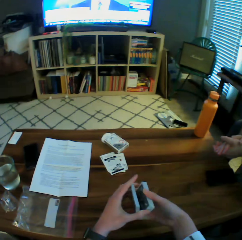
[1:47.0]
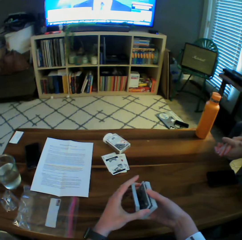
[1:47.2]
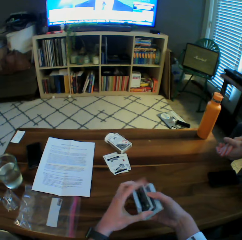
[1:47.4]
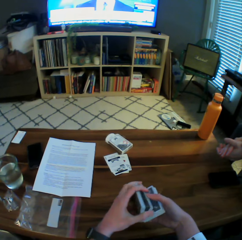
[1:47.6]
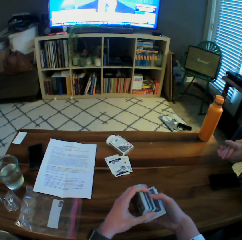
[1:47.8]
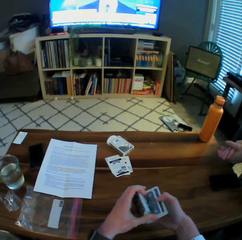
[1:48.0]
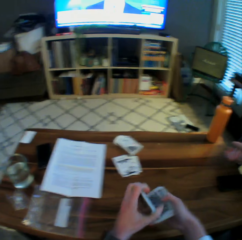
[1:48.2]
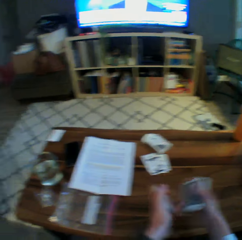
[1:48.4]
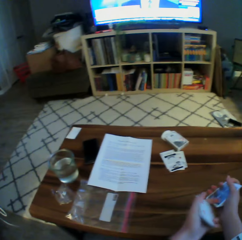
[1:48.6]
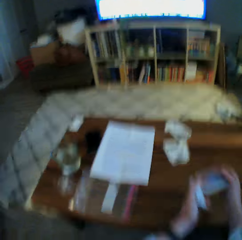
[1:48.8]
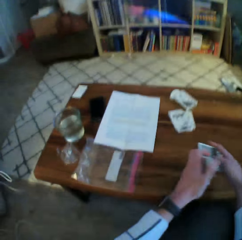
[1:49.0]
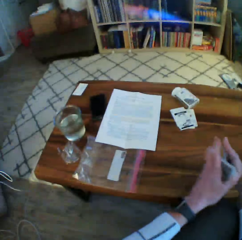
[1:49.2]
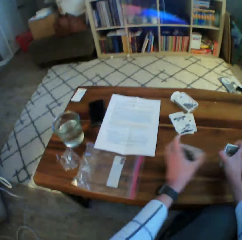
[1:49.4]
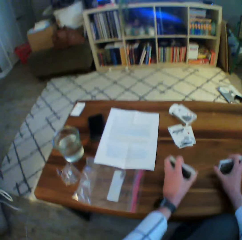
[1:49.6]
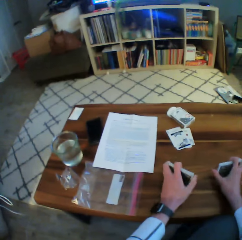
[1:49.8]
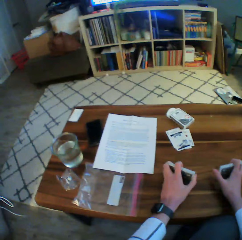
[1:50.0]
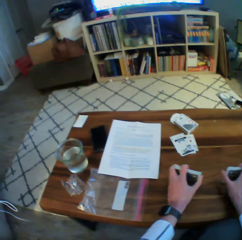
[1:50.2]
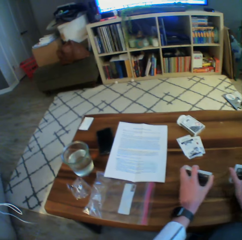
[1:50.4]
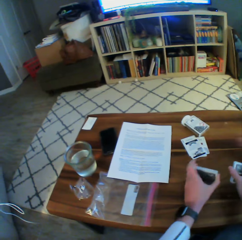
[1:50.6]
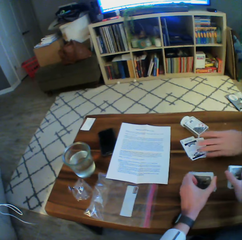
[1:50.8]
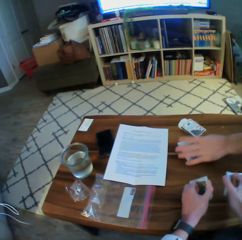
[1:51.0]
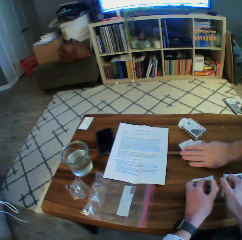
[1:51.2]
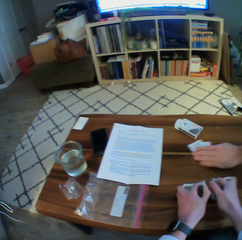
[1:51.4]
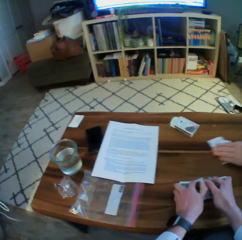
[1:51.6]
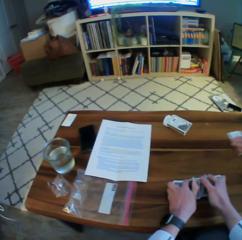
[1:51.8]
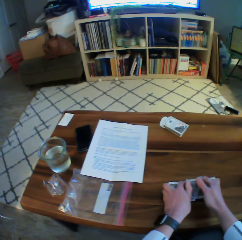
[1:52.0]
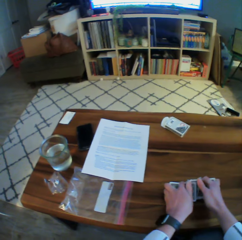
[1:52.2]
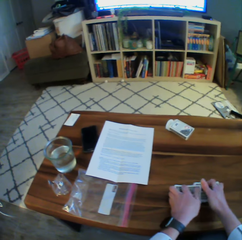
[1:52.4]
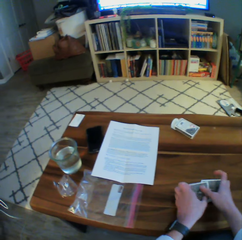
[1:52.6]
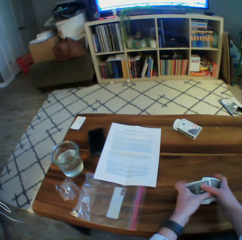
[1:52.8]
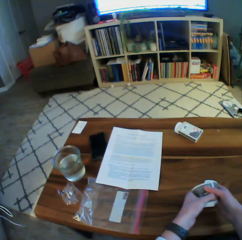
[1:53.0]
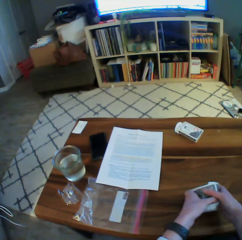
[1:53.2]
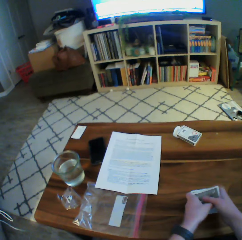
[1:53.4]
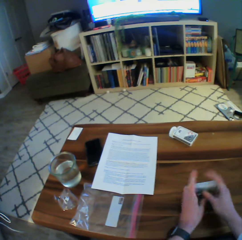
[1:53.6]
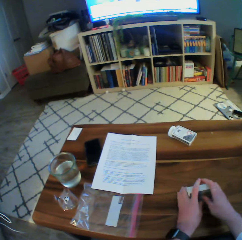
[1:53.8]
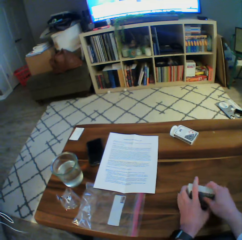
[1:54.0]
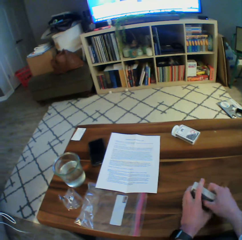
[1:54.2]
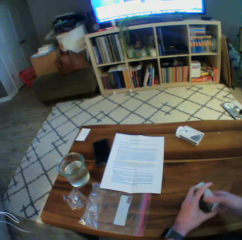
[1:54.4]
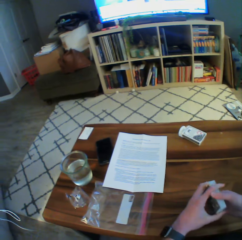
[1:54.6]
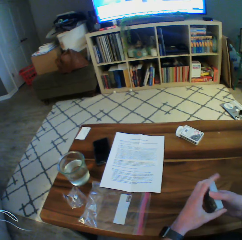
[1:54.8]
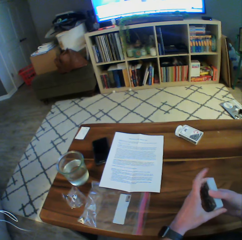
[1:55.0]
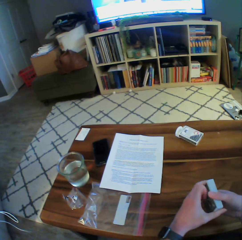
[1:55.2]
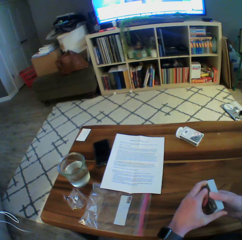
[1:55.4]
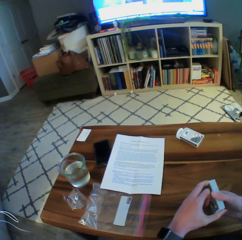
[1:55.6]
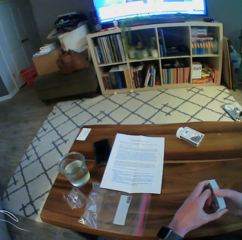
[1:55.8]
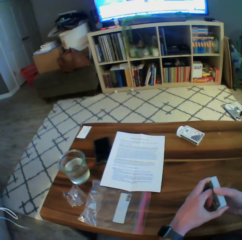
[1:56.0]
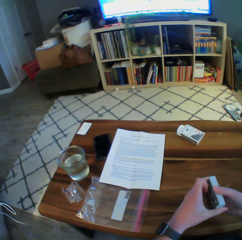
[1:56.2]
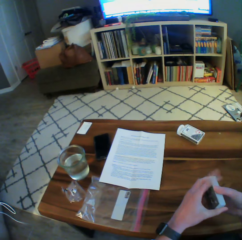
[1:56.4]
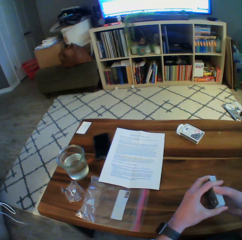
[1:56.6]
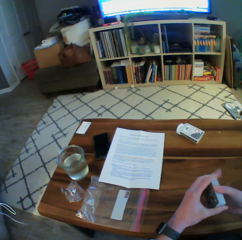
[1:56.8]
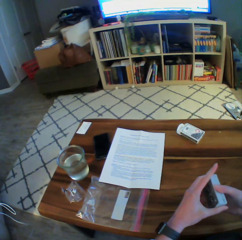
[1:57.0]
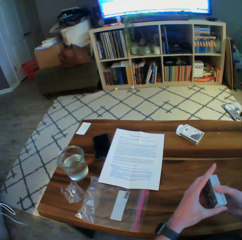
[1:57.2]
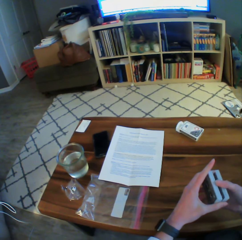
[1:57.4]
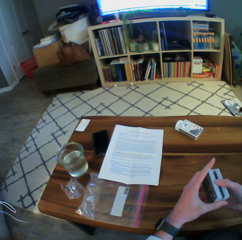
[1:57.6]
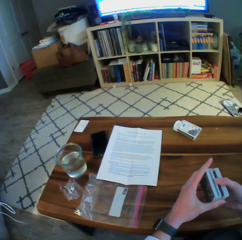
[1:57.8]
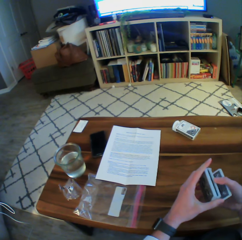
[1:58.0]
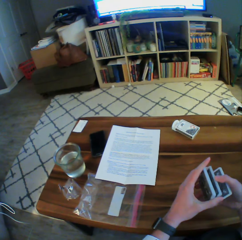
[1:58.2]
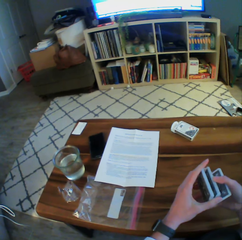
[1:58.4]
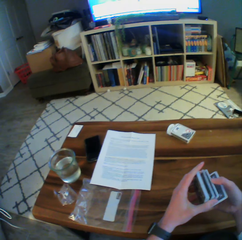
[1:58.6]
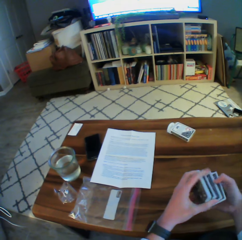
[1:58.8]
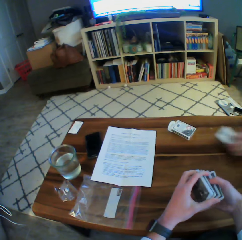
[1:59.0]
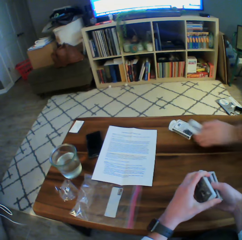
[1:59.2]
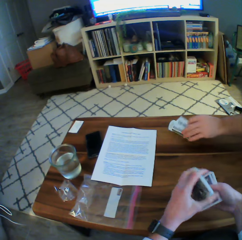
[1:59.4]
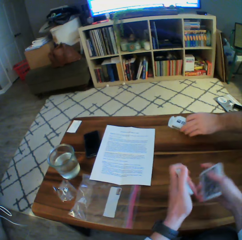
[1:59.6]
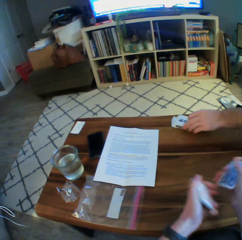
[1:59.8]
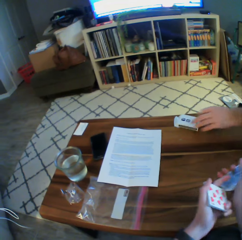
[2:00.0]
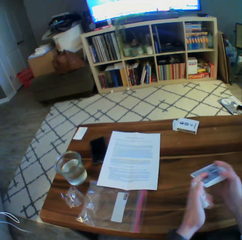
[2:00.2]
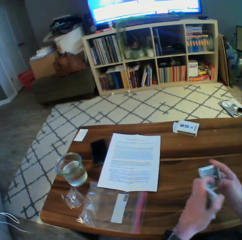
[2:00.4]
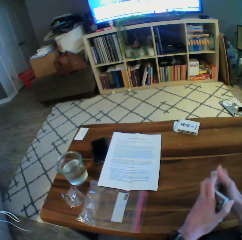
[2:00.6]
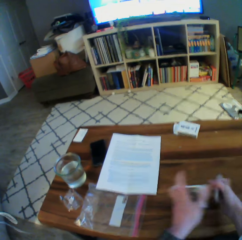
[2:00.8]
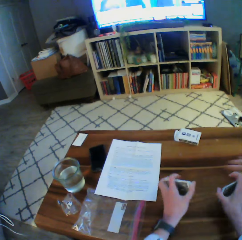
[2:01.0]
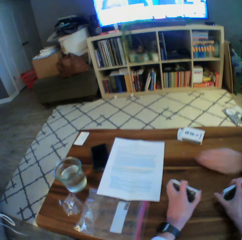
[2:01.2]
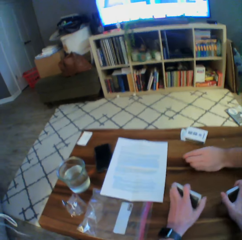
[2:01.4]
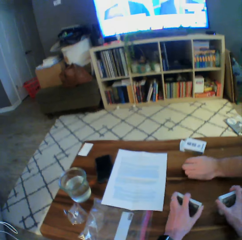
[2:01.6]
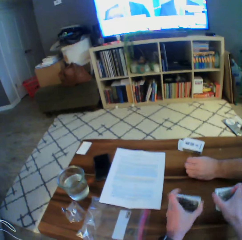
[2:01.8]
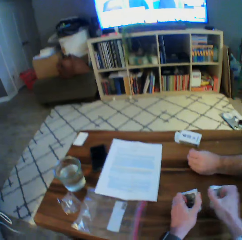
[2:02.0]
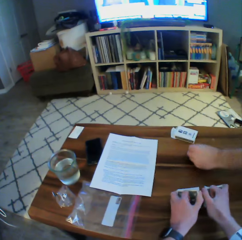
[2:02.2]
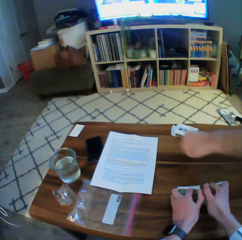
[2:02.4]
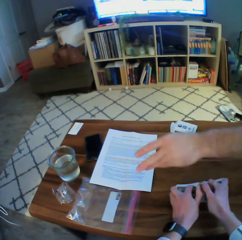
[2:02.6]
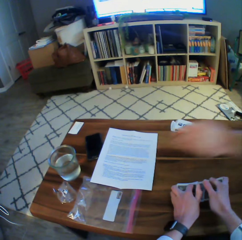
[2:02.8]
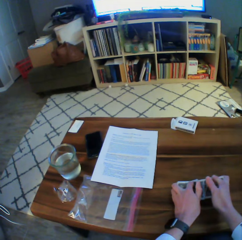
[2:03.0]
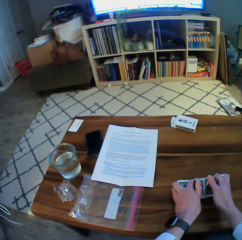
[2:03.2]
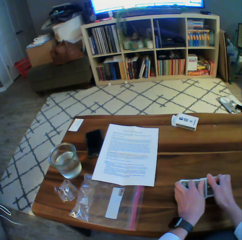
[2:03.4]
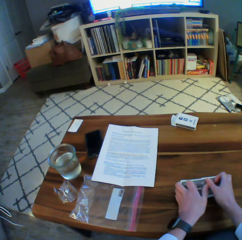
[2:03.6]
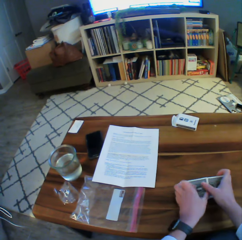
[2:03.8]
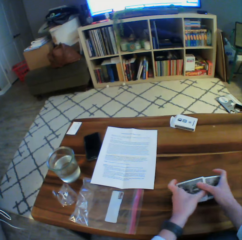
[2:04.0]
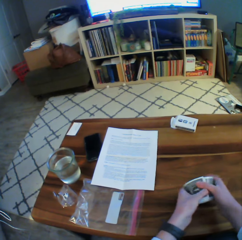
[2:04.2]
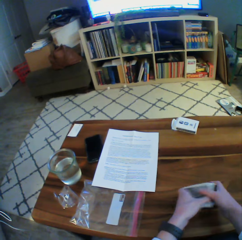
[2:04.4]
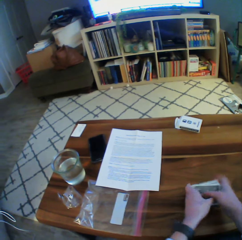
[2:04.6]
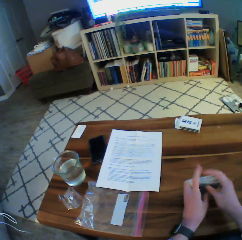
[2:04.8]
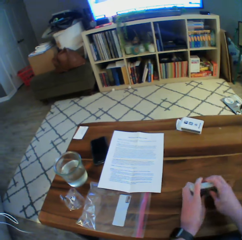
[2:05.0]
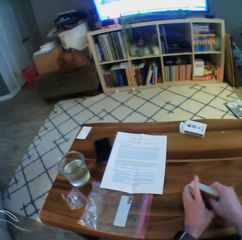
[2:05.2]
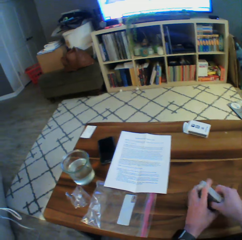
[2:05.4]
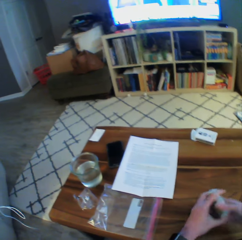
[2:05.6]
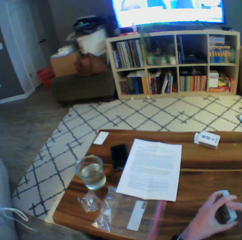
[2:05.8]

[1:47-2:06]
The camera wearer arranges the play cards. The man moves the first cards dropped on the table with his left hand and takes the play cards from the table. The camera wearer shuffles the cards in his two hands. The man drops the first cards on the pack with his left hand. The man takes something from the table and throws the object away.

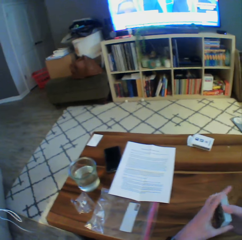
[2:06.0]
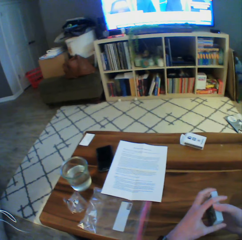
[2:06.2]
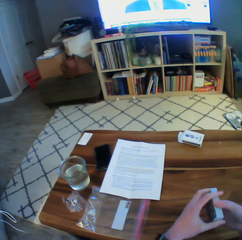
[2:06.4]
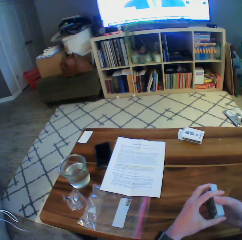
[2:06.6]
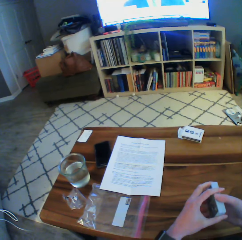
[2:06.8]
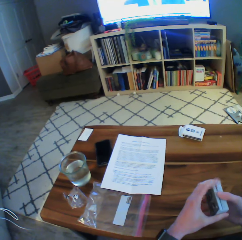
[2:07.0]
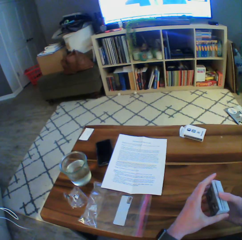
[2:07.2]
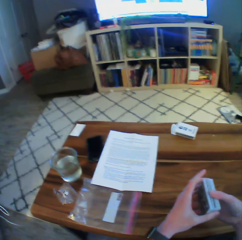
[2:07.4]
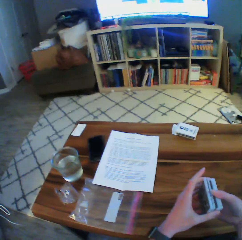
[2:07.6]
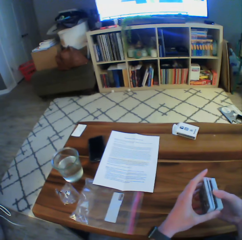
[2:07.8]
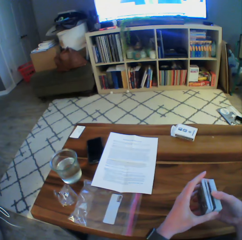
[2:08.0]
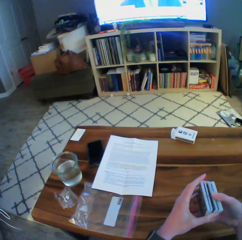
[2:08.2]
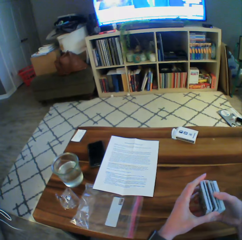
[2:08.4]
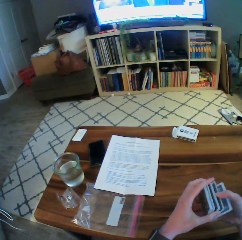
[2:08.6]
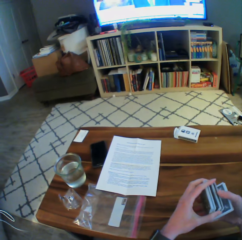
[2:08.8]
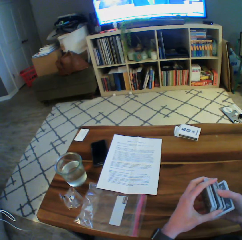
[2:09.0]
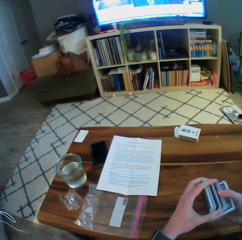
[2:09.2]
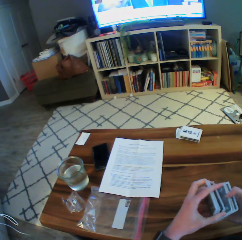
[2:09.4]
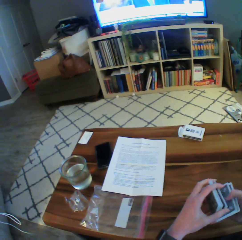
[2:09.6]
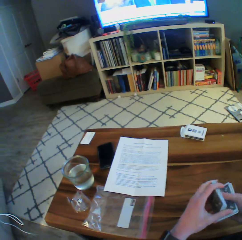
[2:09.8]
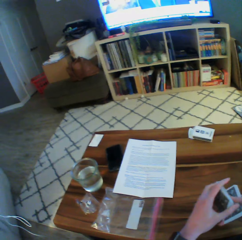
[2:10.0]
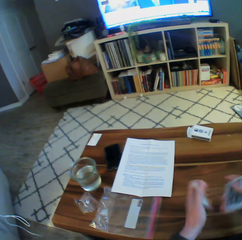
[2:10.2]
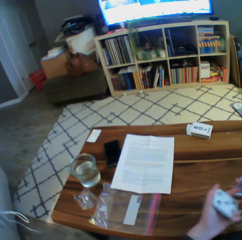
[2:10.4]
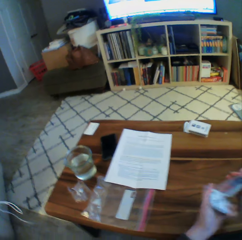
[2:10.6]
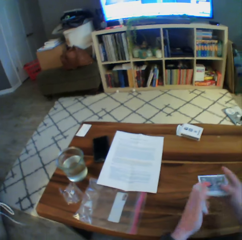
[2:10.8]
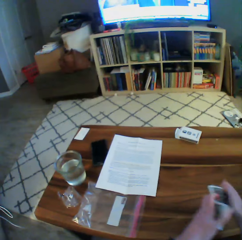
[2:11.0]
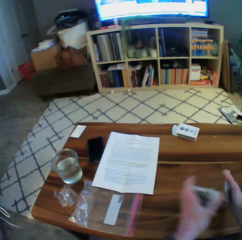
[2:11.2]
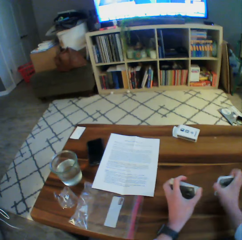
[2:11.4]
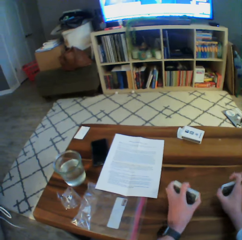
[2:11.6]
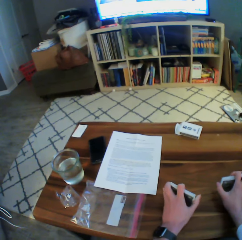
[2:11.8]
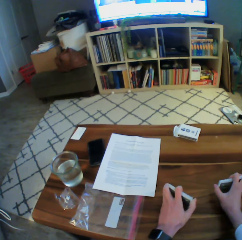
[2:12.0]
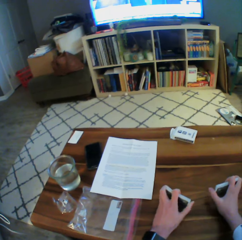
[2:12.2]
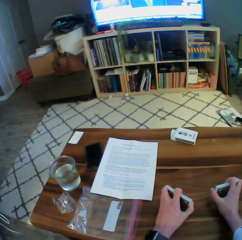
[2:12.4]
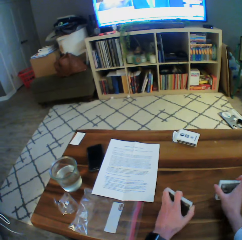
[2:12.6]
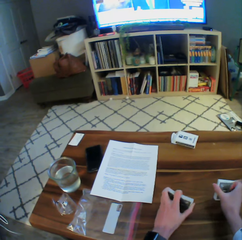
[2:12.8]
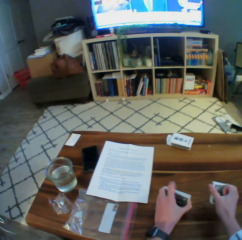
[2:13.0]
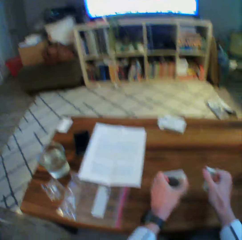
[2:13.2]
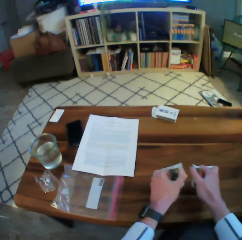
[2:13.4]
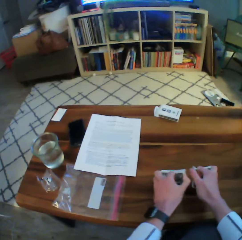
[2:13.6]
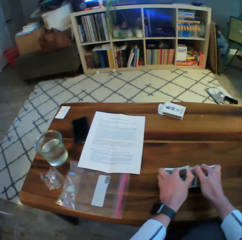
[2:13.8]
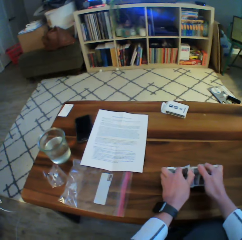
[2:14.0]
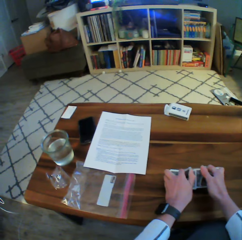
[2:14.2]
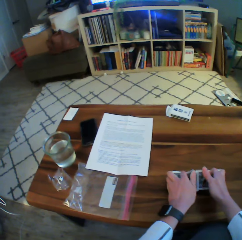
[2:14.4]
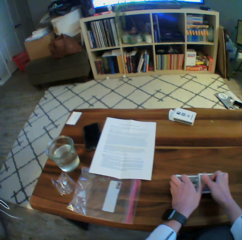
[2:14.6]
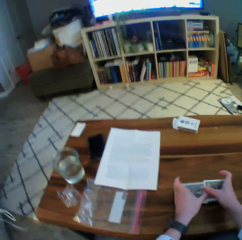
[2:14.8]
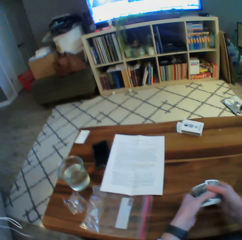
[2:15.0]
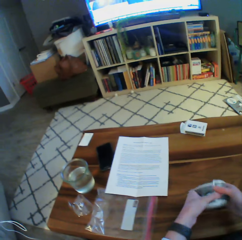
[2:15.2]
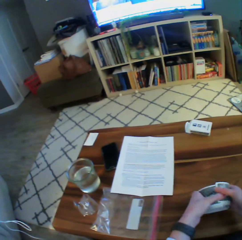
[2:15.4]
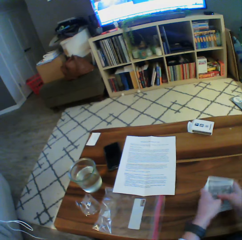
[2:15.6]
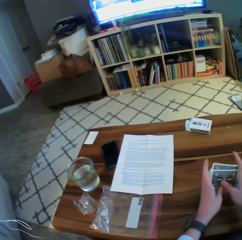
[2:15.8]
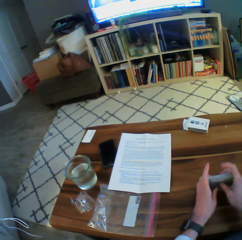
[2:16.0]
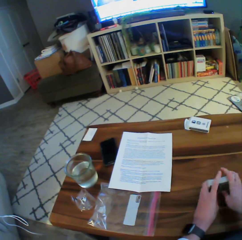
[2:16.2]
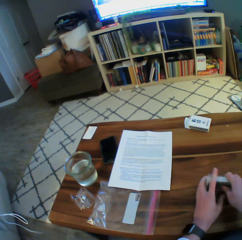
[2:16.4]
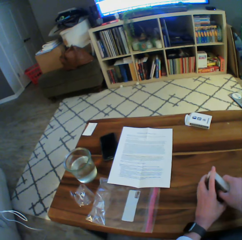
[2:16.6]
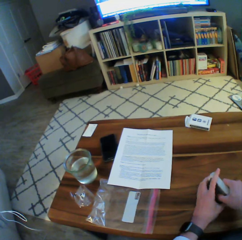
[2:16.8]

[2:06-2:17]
The camera wearer shuffles the cards in his two hands. He holds the cards in two halves on the table with both hands. He shuffles the cards in his two hands.
